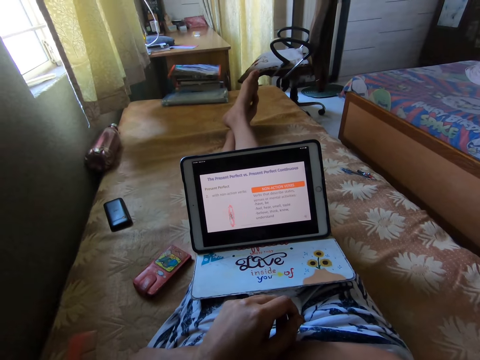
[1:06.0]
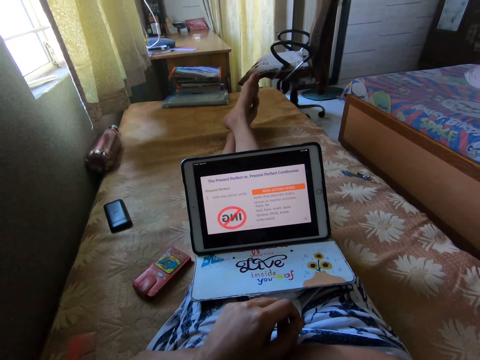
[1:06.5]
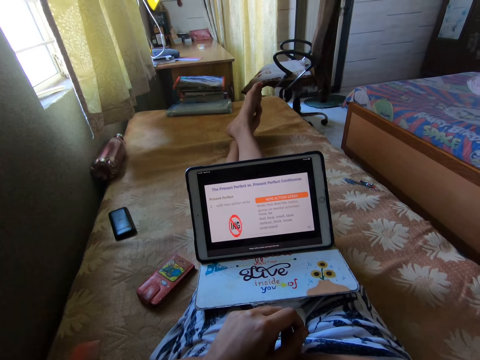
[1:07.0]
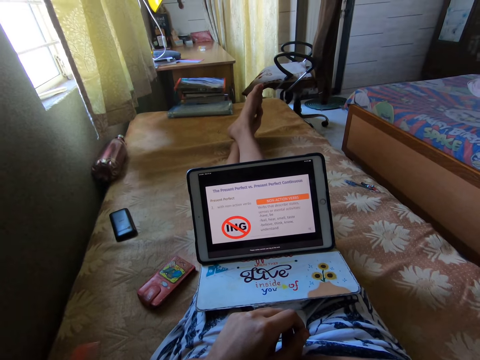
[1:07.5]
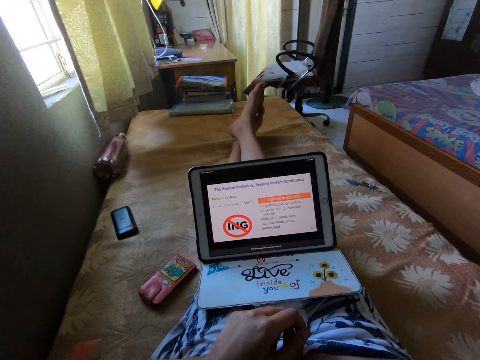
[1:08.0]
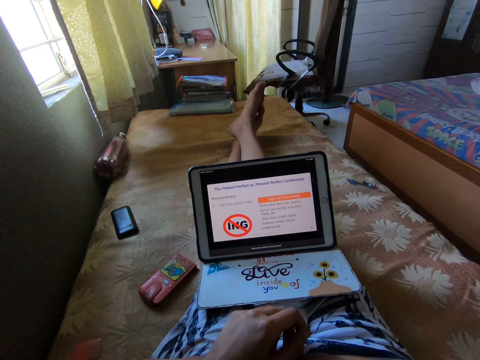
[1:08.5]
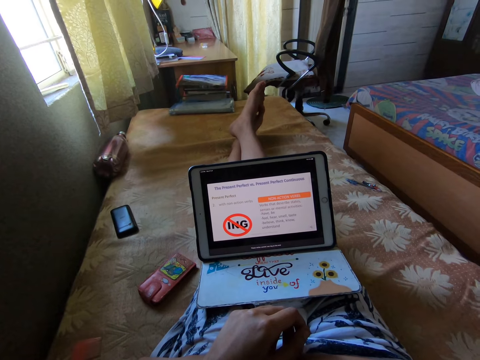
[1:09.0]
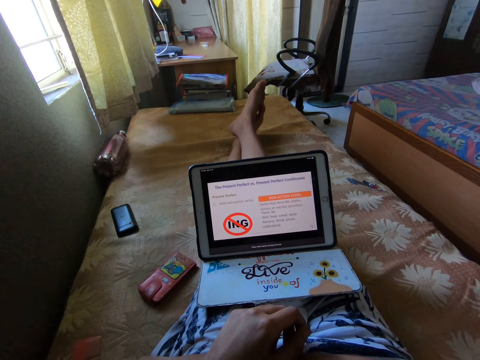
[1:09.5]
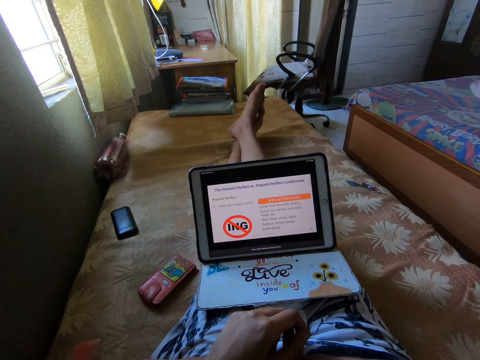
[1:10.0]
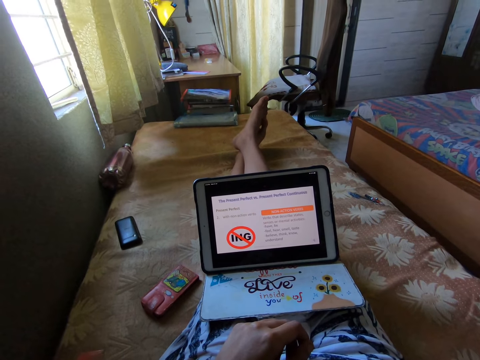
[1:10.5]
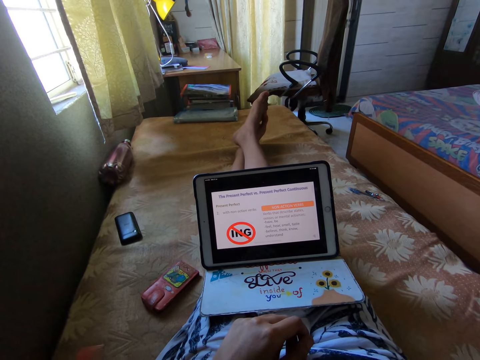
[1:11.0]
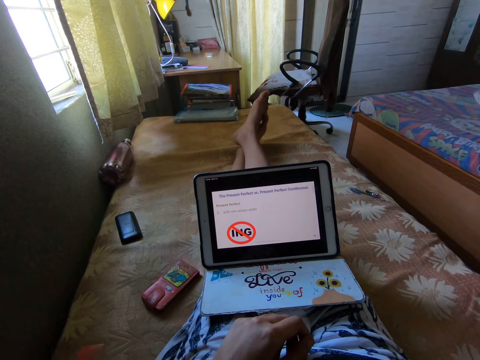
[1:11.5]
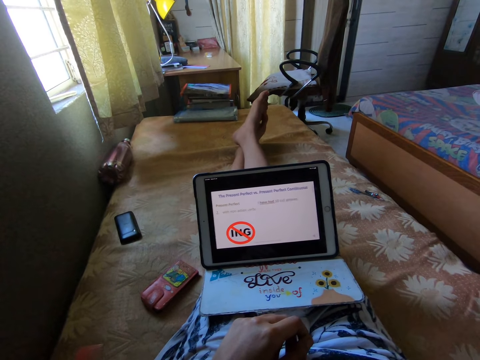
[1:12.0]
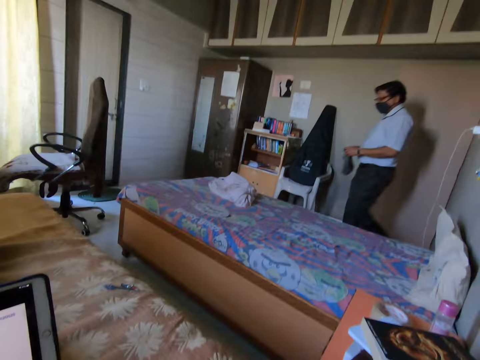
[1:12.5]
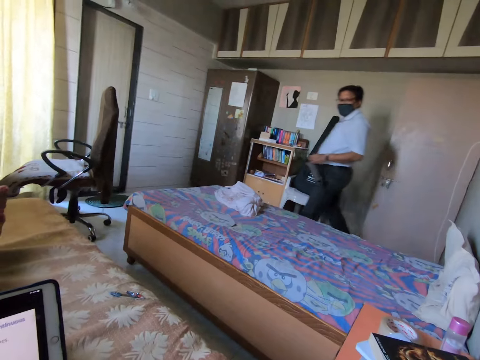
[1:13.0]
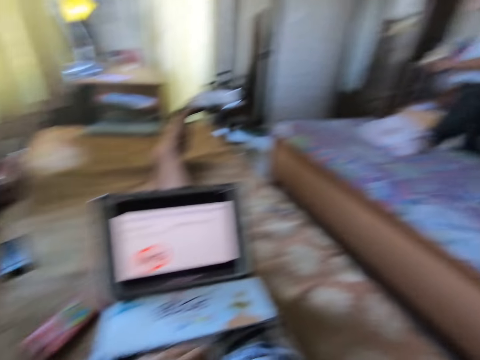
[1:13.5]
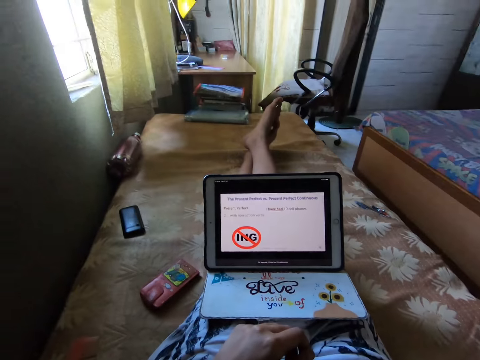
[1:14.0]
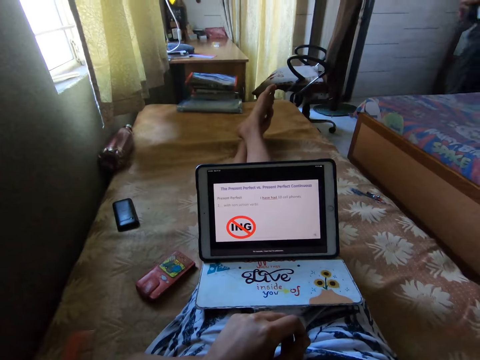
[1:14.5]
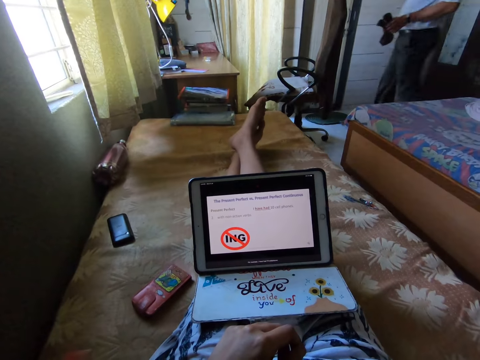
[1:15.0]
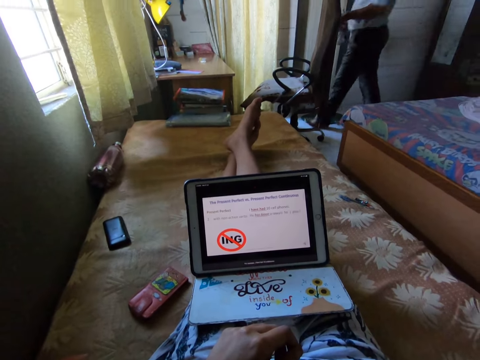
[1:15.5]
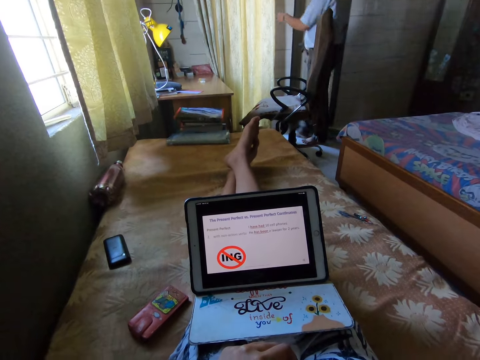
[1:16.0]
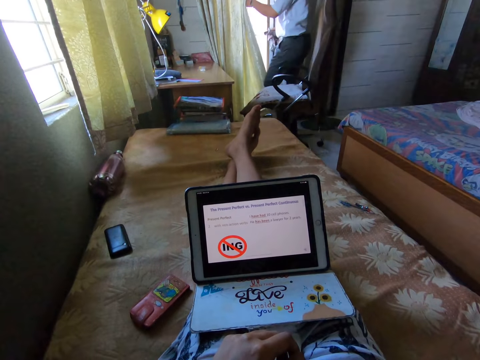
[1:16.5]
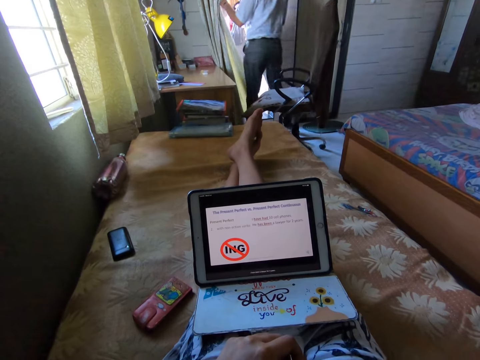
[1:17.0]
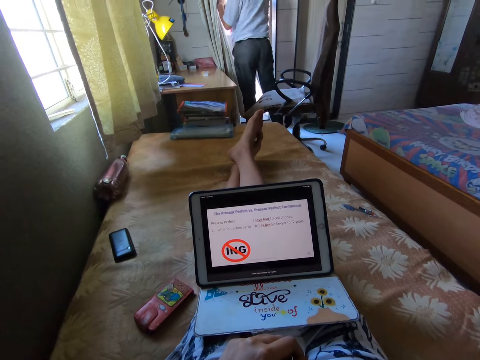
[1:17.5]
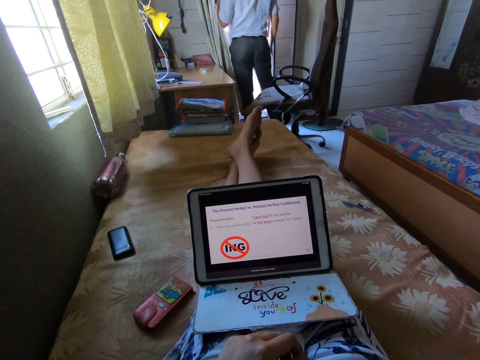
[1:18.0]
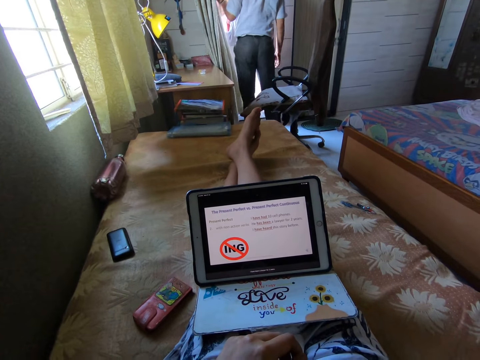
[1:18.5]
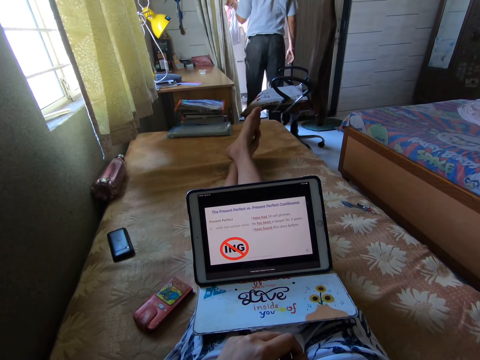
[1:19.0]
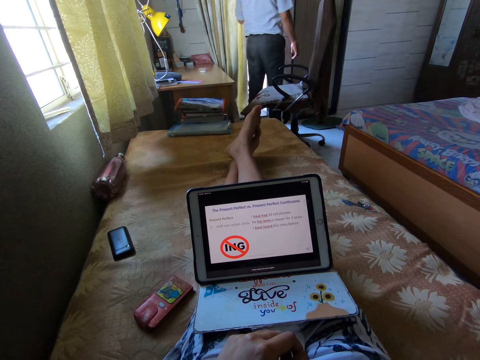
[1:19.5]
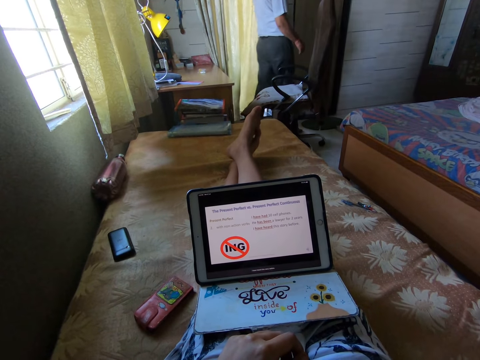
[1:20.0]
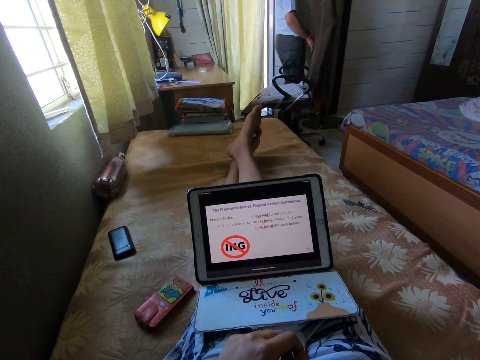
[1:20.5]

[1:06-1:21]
The camera wearer watches a video on the iPad. They look at a man. They look around. They read on the tablet. They watch a video on the iPad.

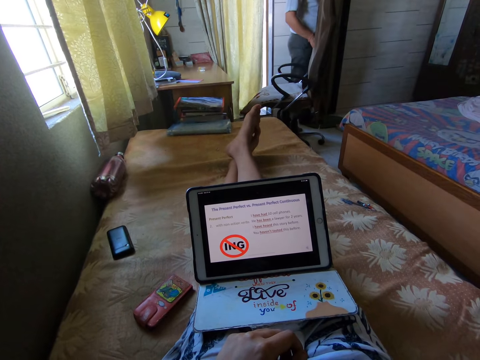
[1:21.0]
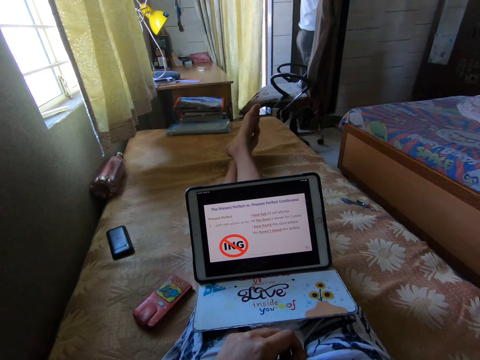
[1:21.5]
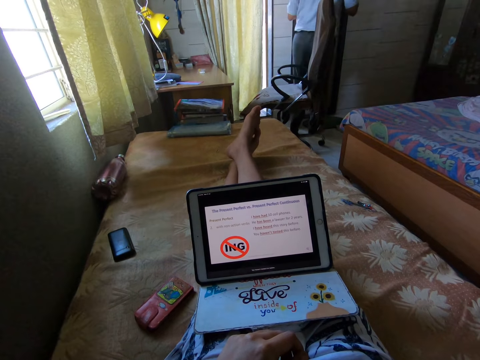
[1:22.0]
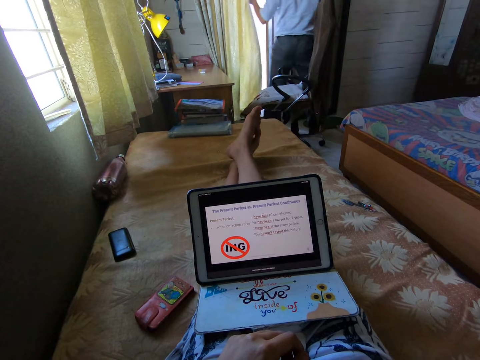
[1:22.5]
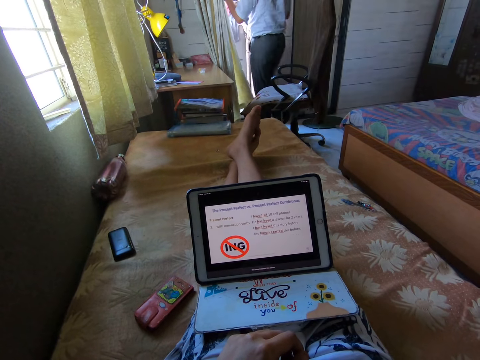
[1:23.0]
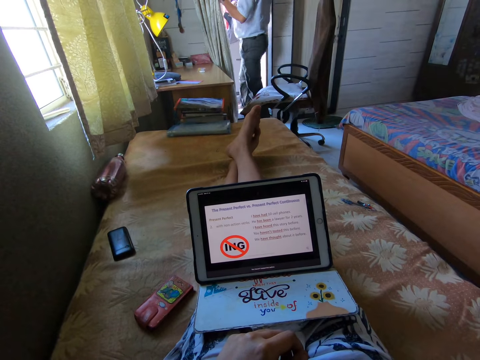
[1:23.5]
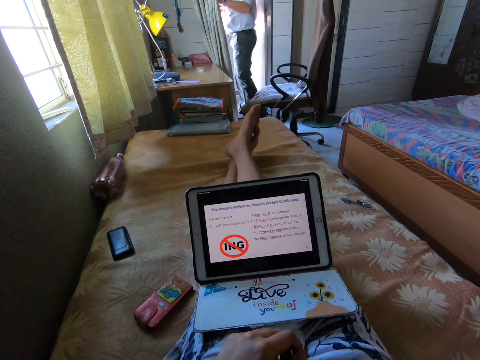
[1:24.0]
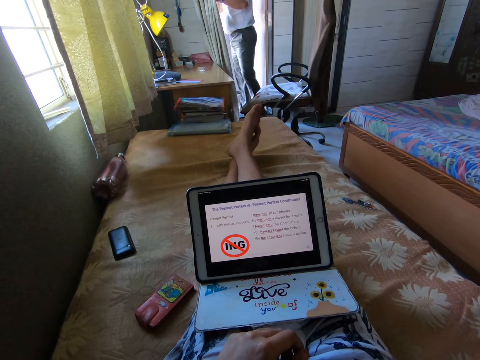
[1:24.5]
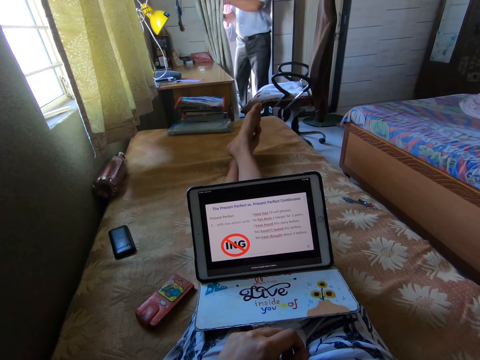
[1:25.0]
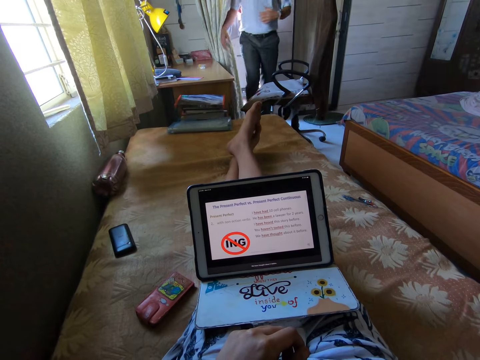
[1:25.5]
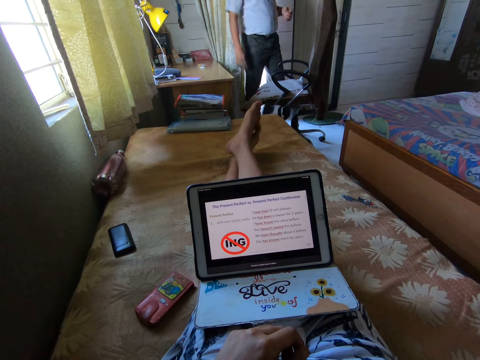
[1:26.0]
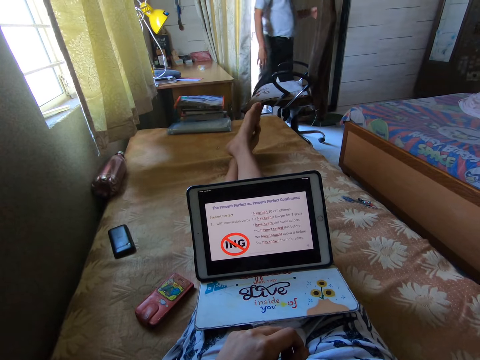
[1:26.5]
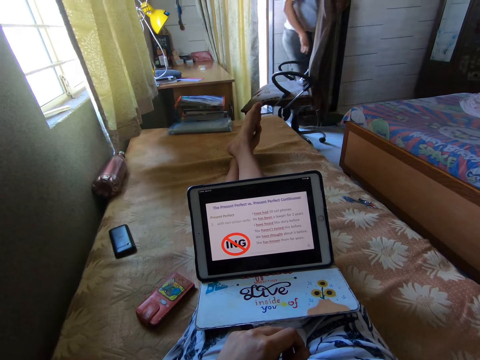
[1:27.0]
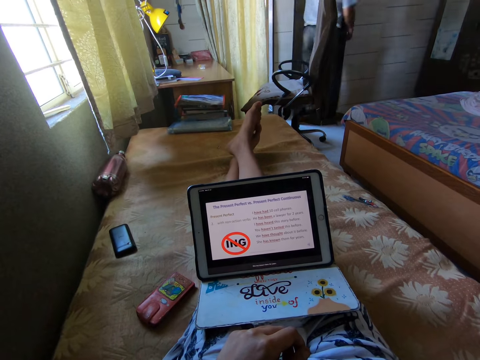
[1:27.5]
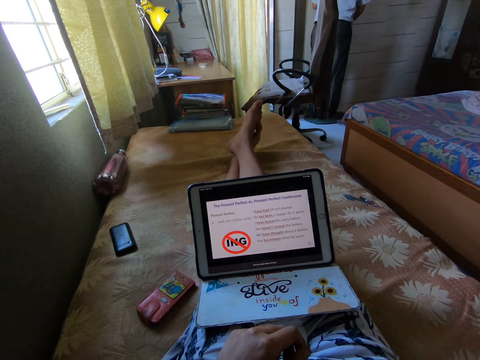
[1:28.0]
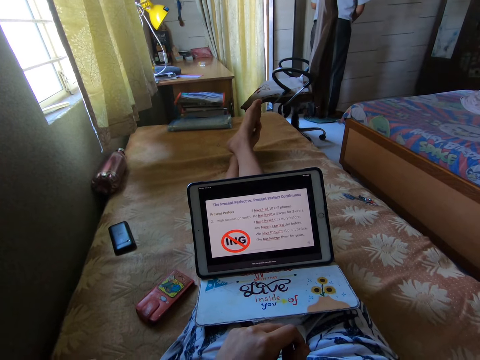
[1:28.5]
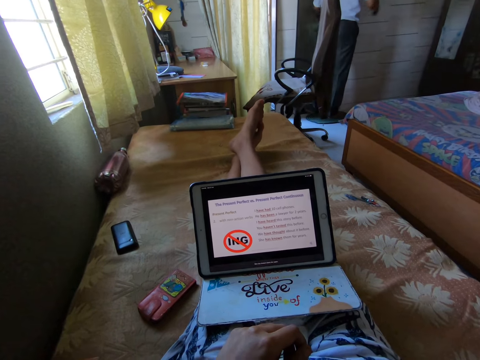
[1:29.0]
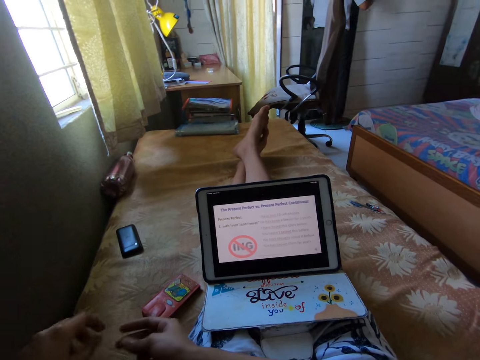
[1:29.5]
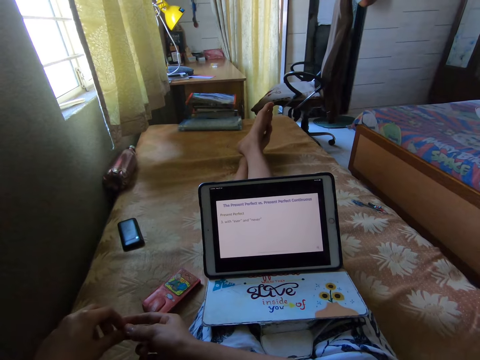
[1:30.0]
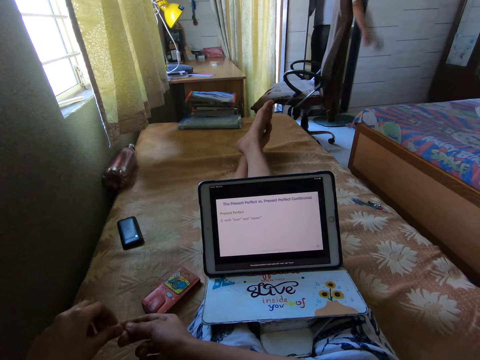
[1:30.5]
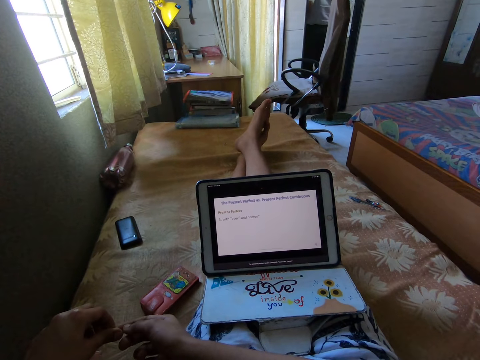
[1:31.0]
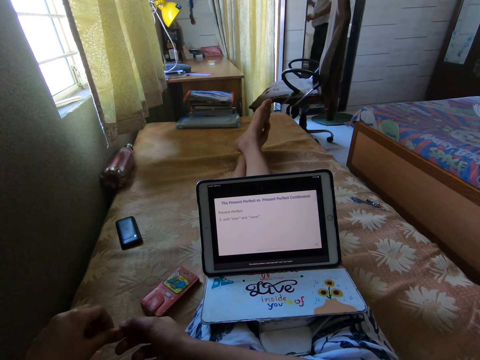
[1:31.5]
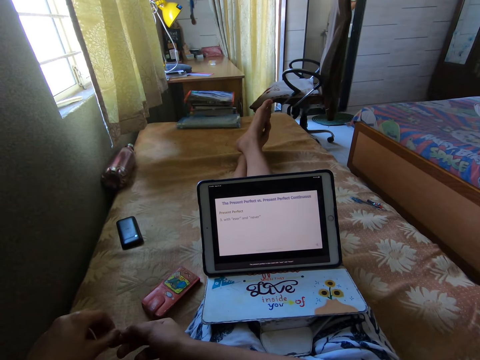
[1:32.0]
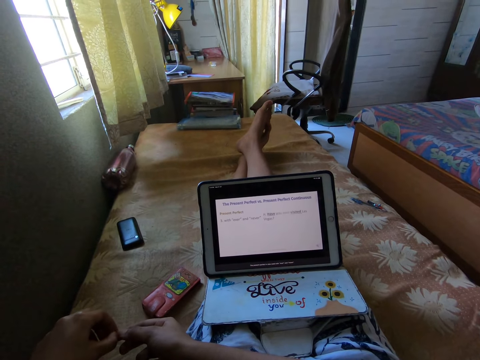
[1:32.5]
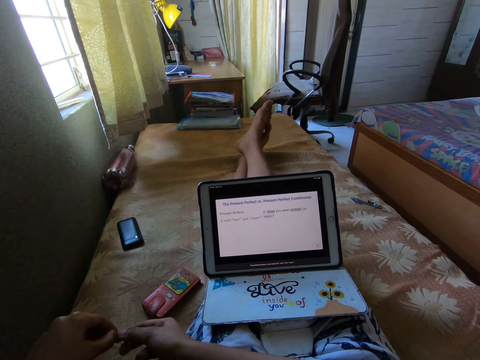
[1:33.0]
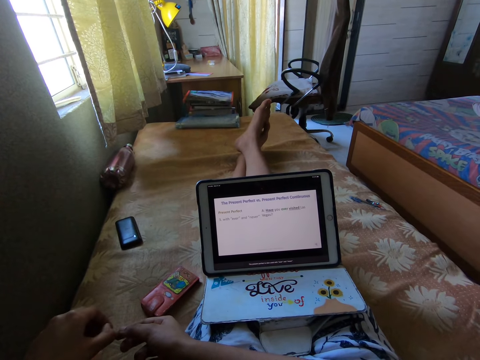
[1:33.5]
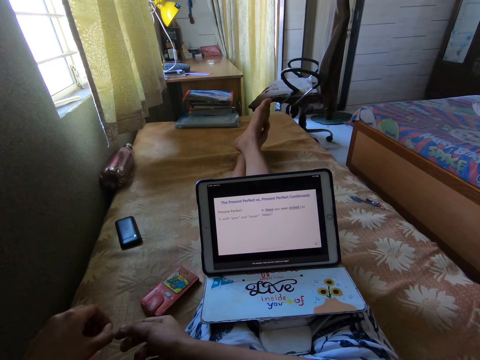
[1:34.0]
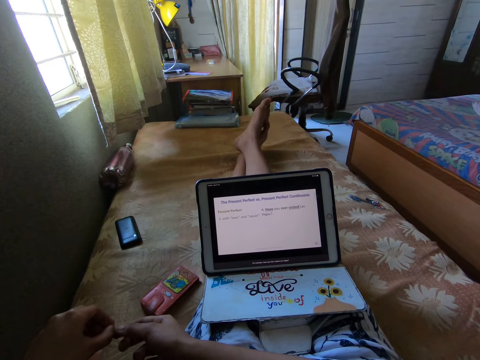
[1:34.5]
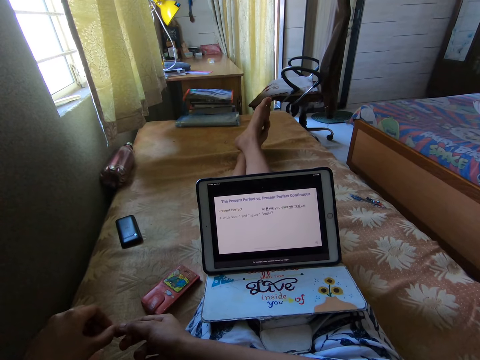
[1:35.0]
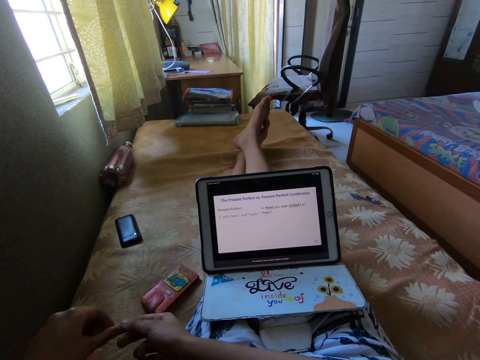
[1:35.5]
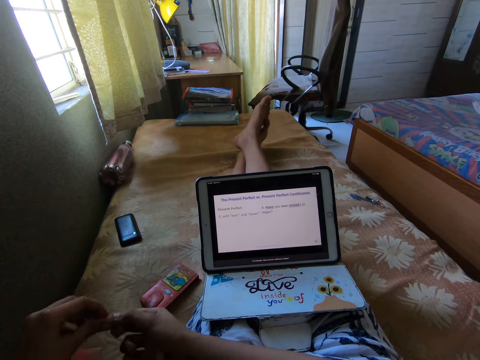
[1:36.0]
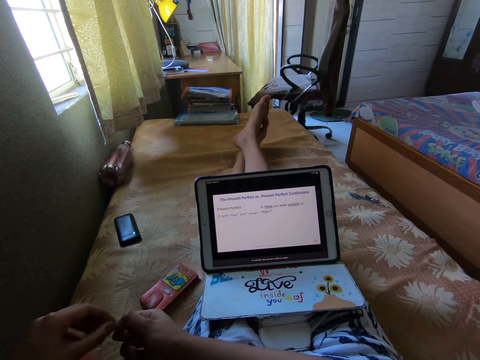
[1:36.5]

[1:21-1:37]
The camera wearer reads on the tablet and plays with the item in the hands.
